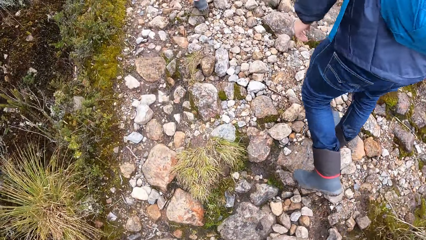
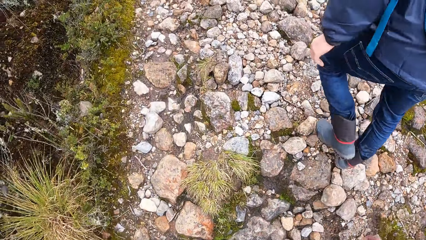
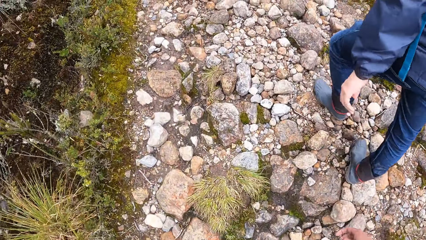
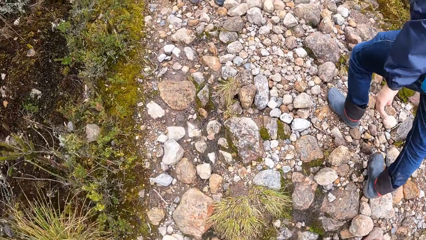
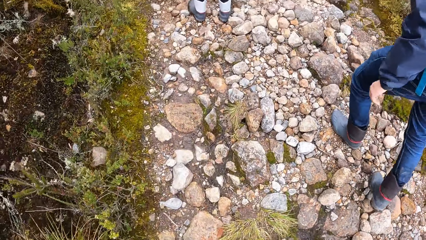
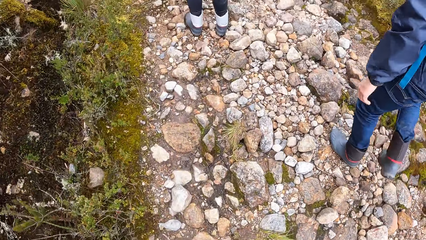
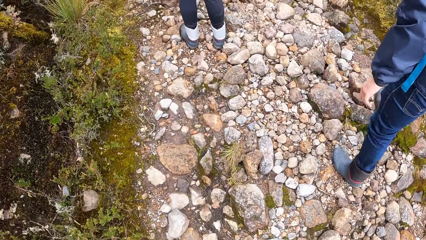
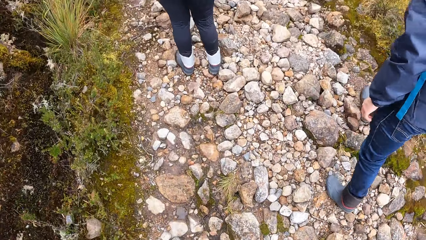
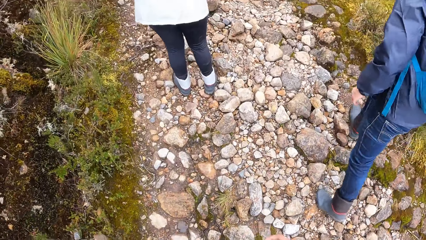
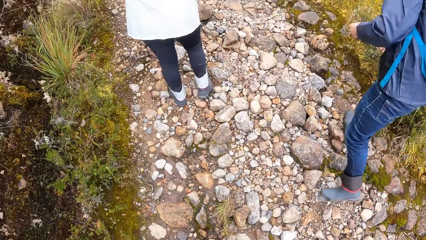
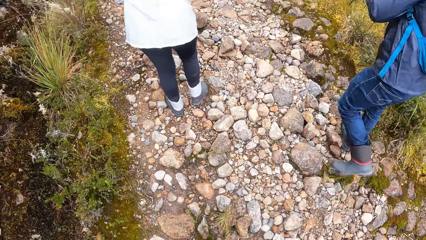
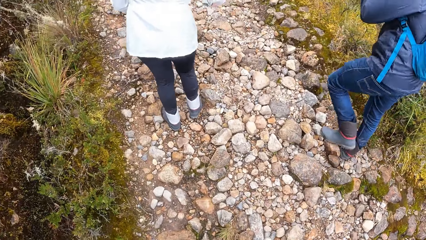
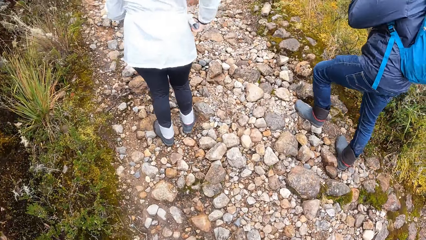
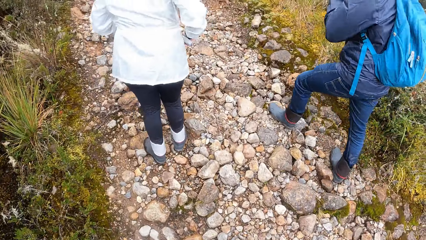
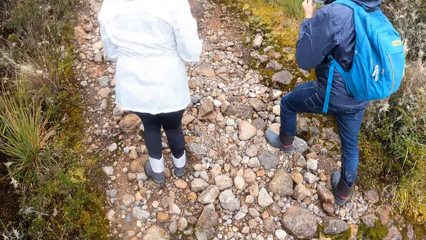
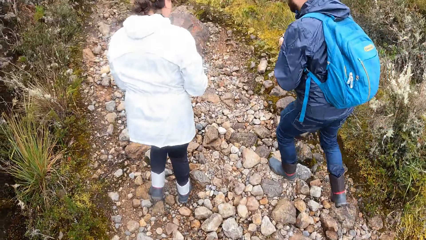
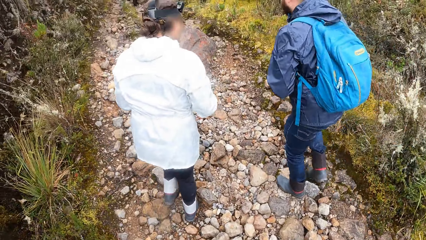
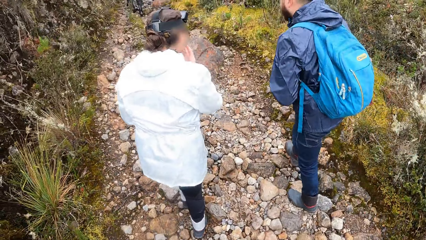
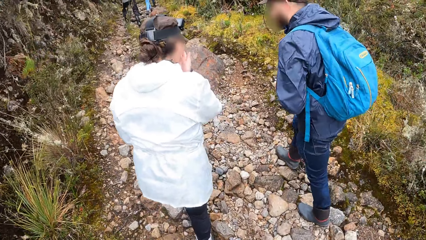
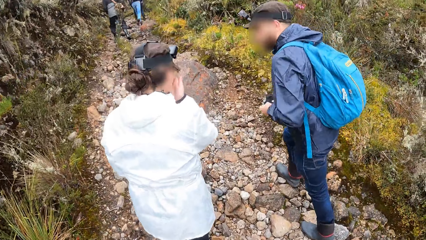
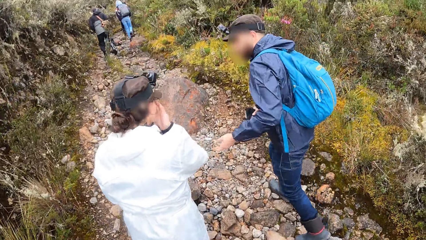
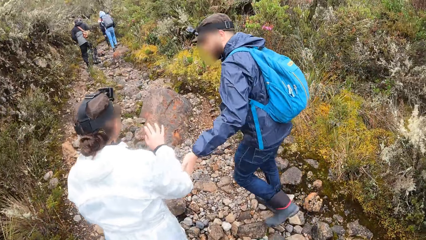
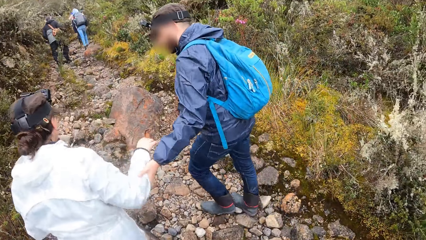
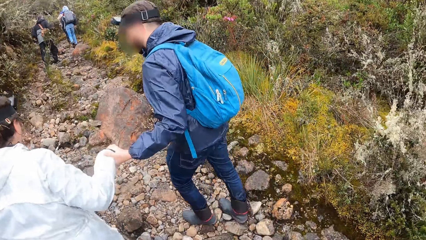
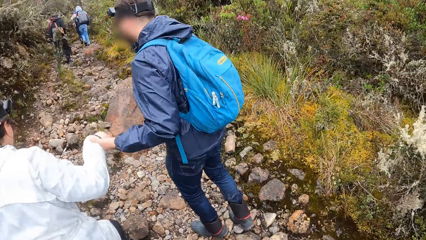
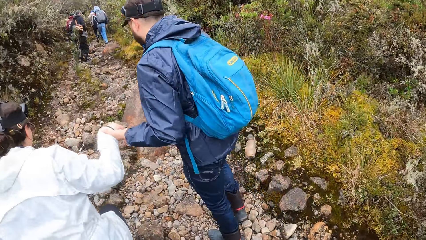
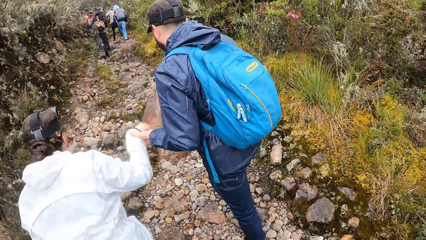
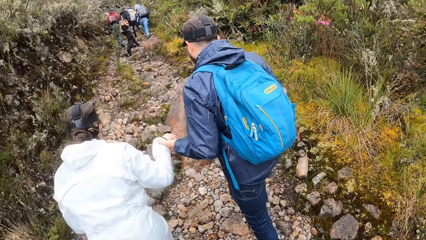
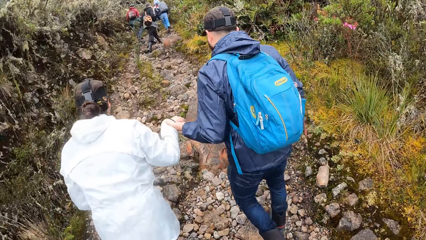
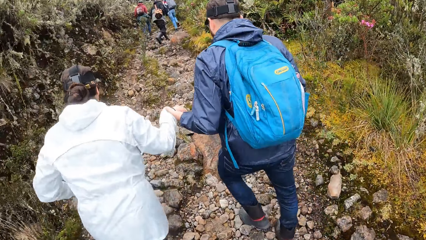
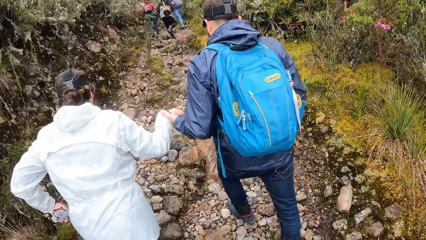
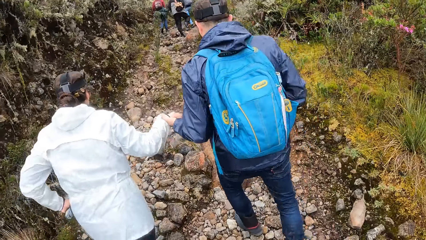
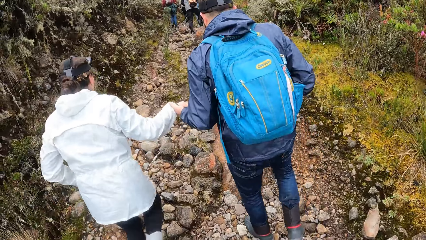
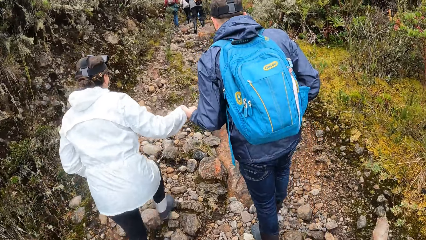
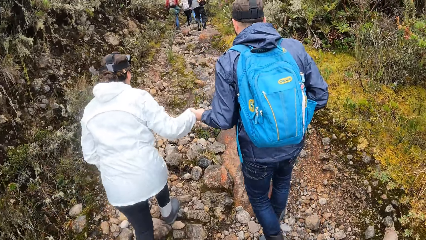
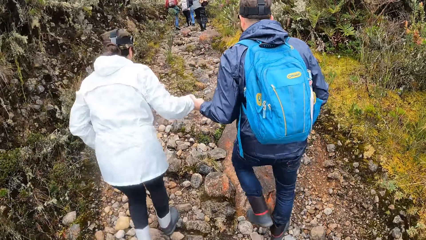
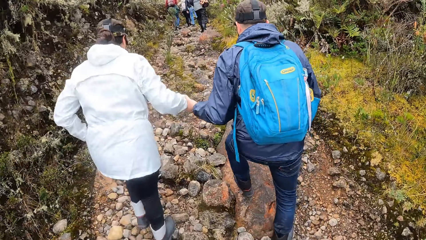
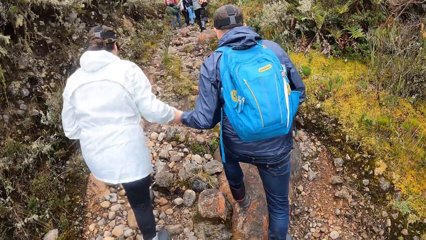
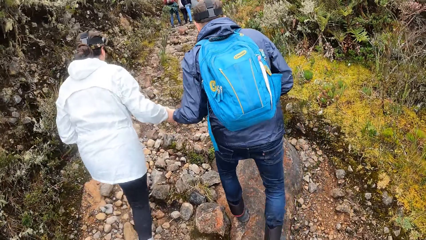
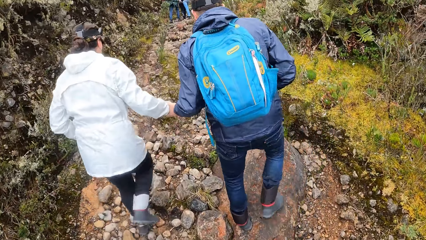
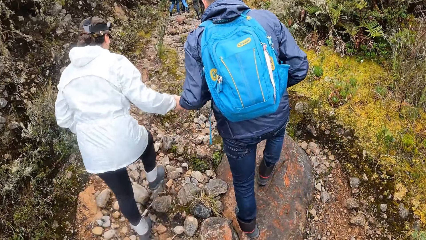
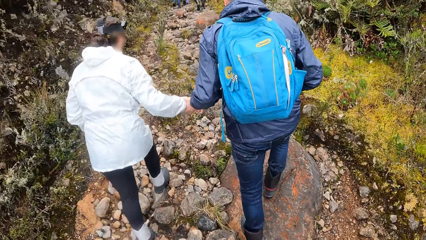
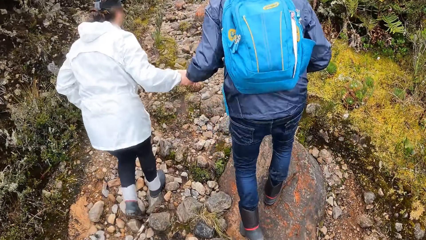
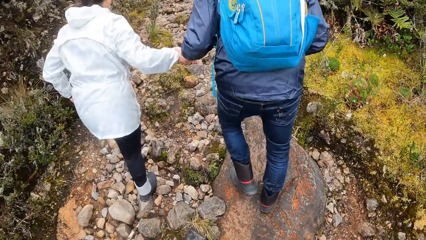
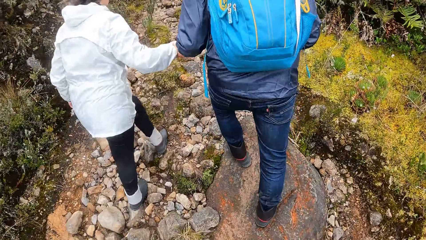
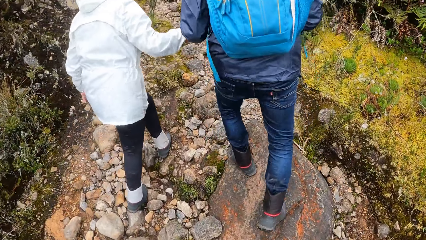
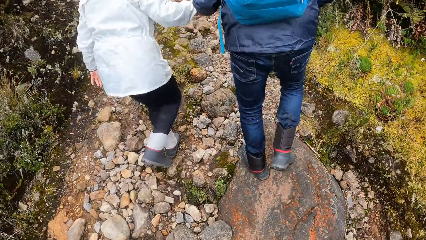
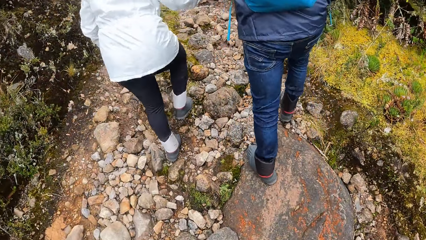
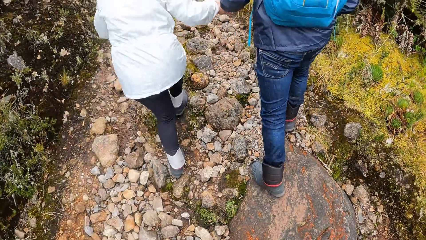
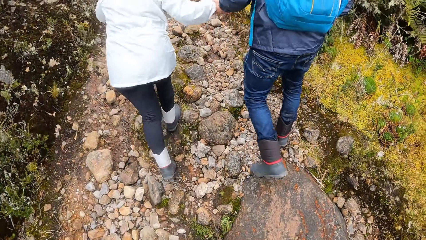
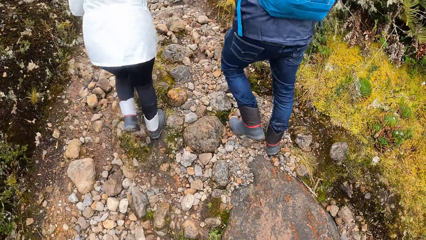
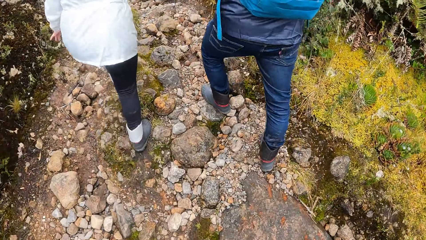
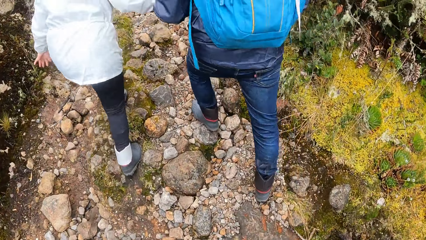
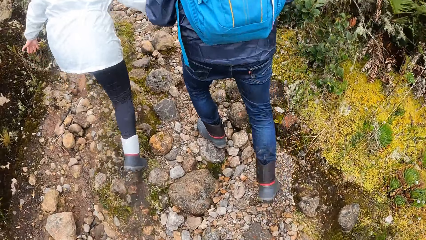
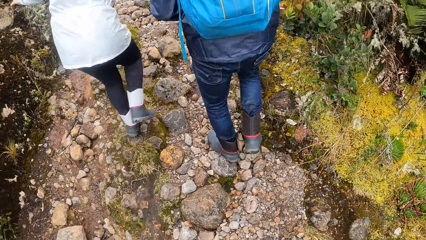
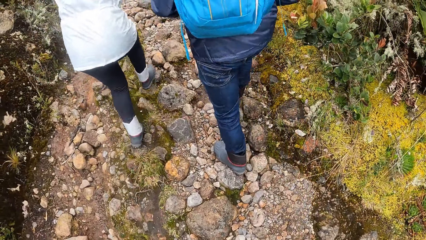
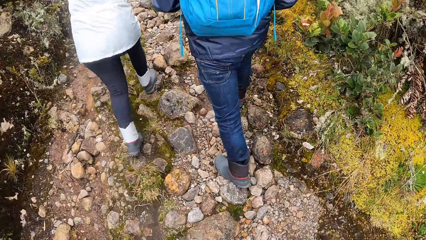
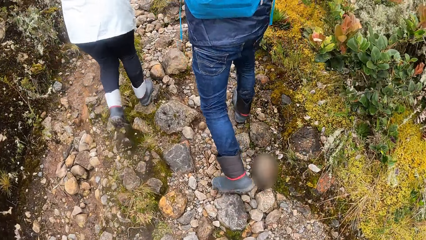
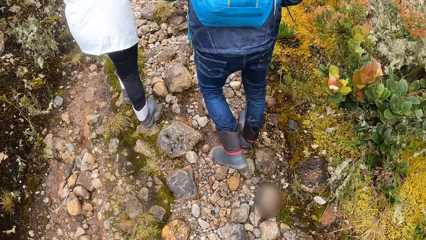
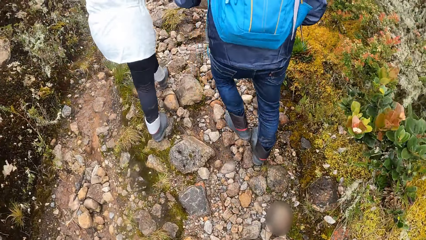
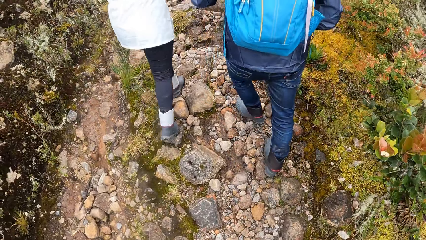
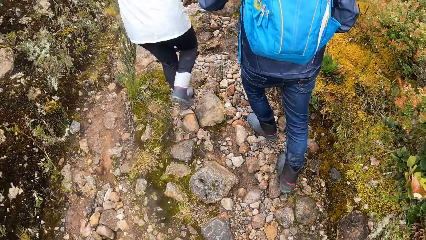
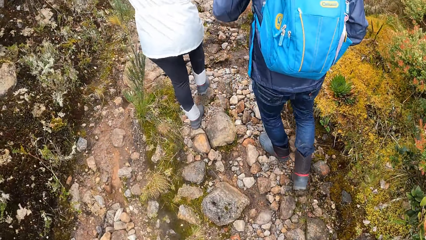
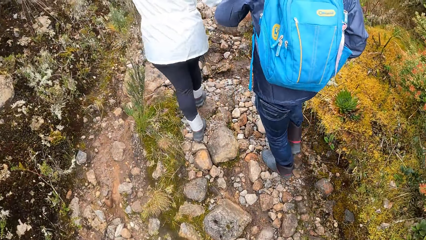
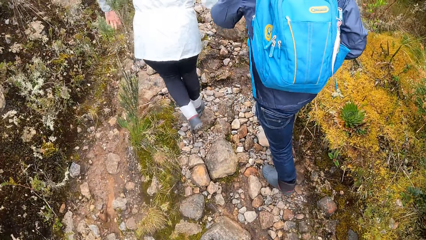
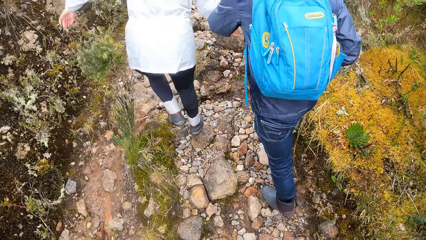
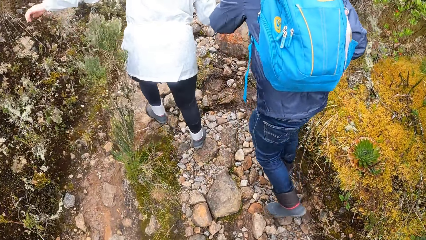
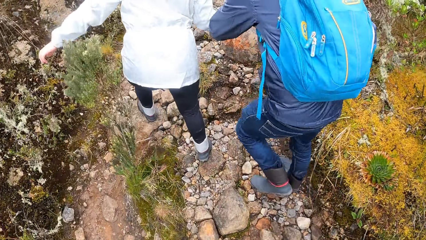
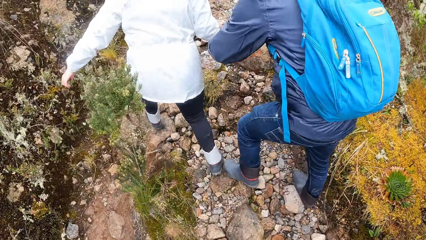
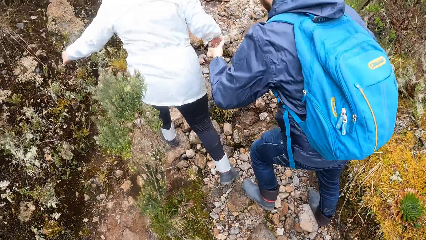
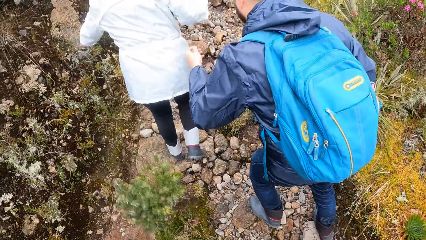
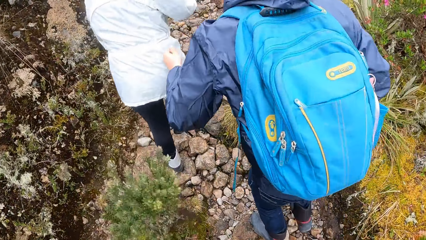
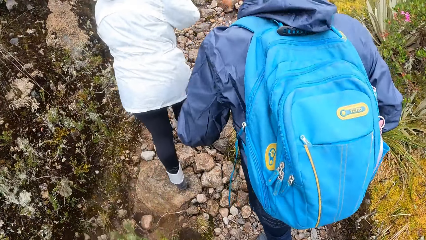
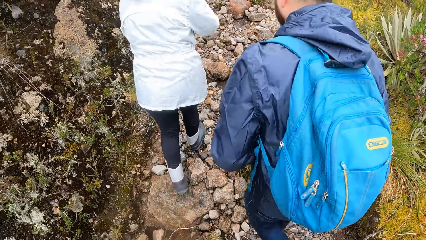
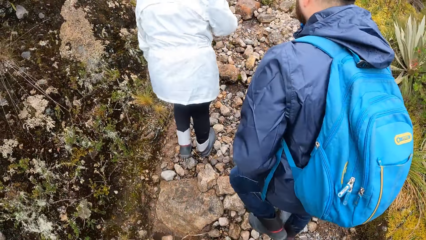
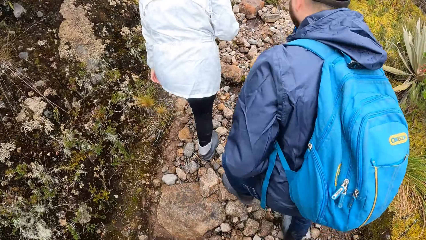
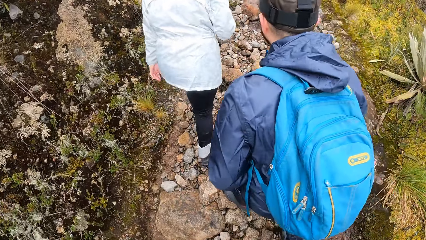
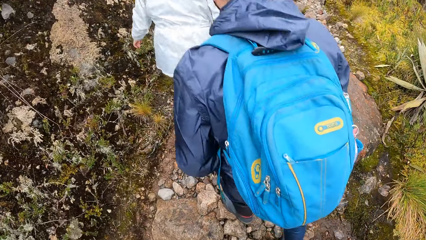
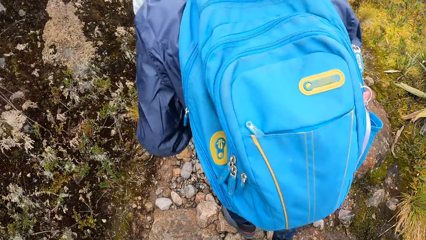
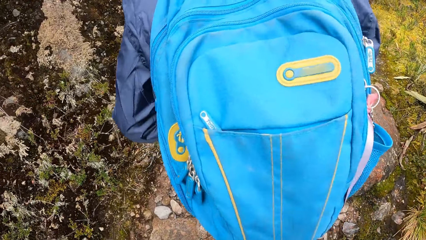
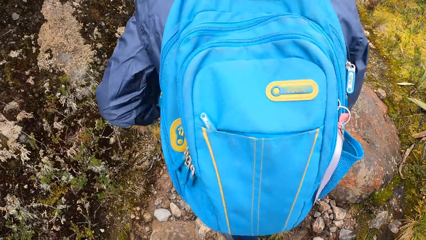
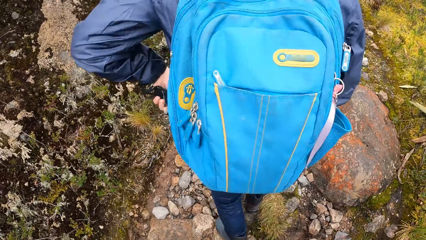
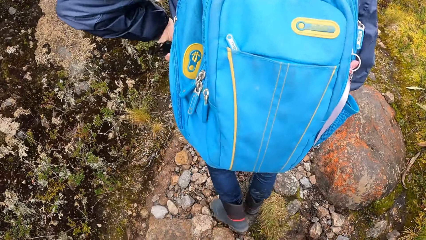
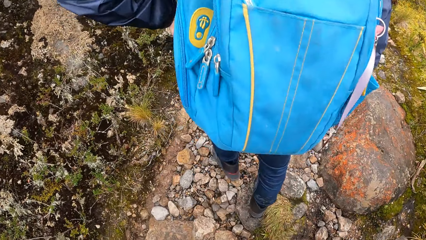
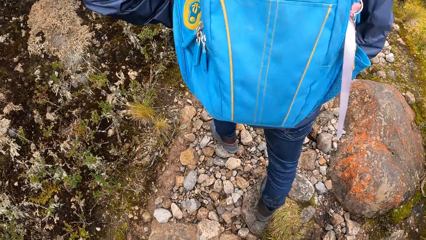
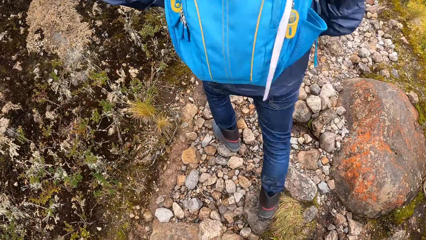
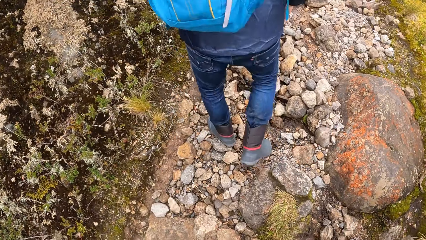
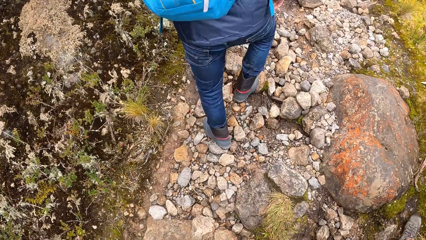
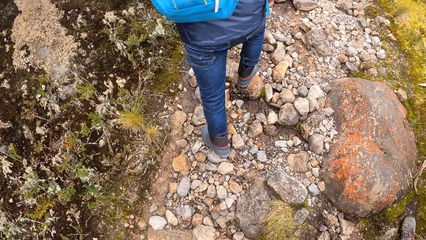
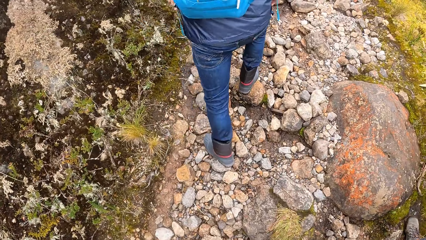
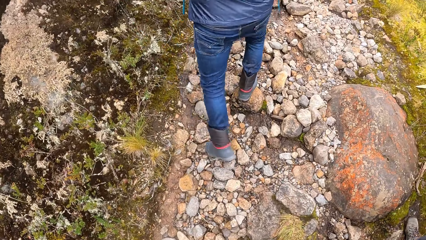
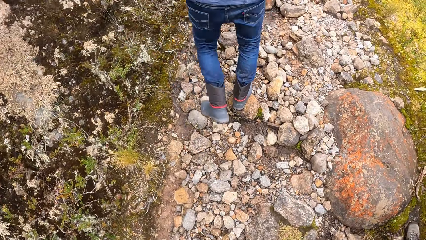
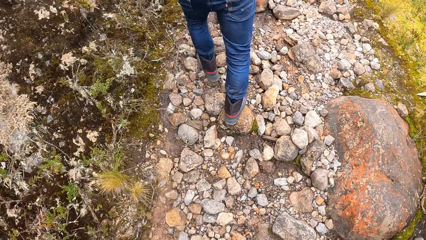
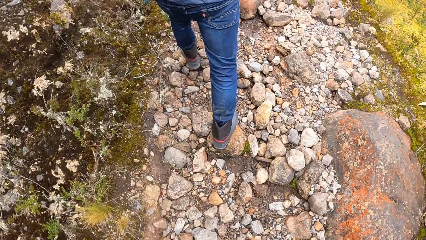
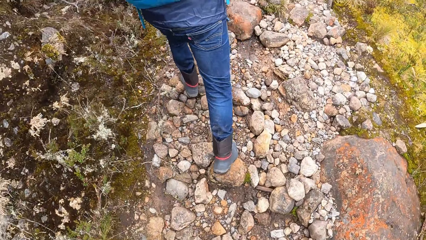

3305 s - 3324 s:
A woman puts her right hand on her mouth. A man holds the woman with his left hand.
